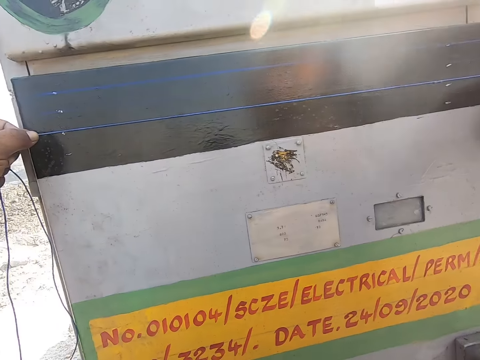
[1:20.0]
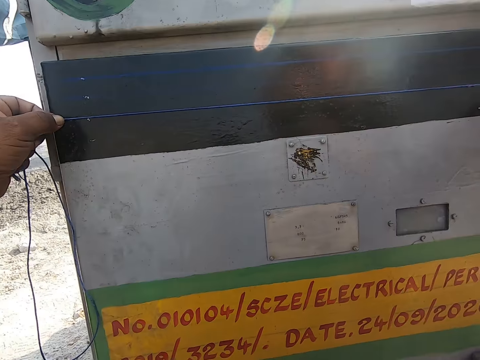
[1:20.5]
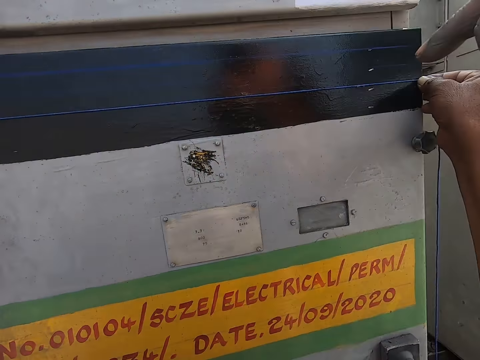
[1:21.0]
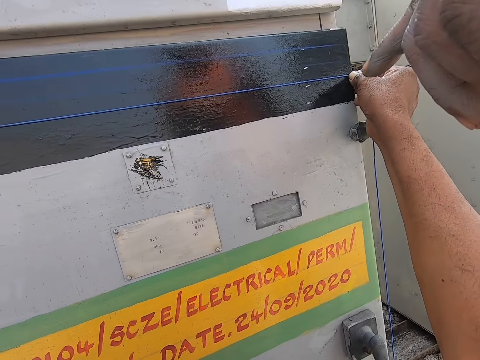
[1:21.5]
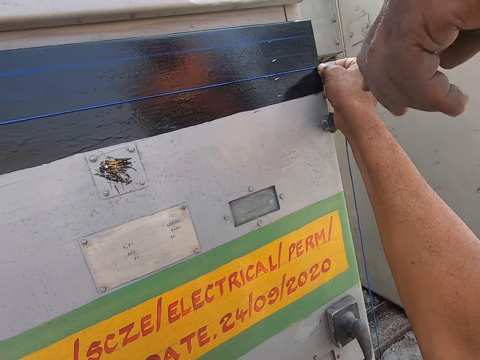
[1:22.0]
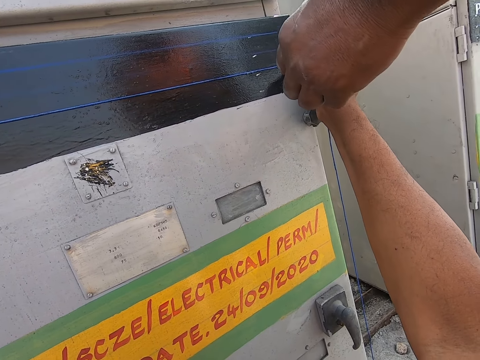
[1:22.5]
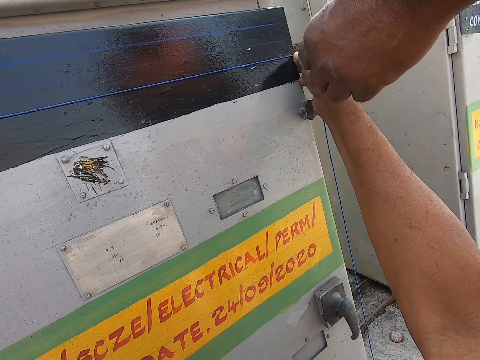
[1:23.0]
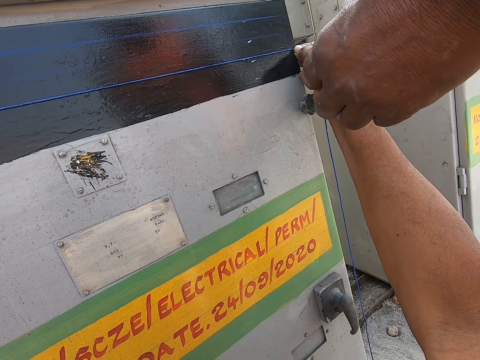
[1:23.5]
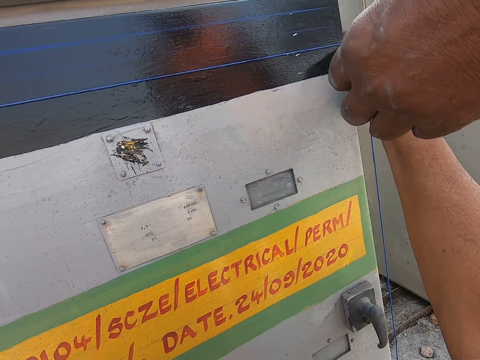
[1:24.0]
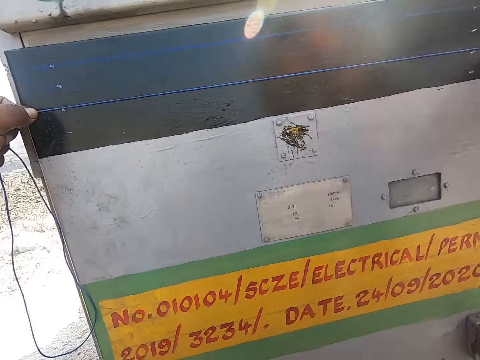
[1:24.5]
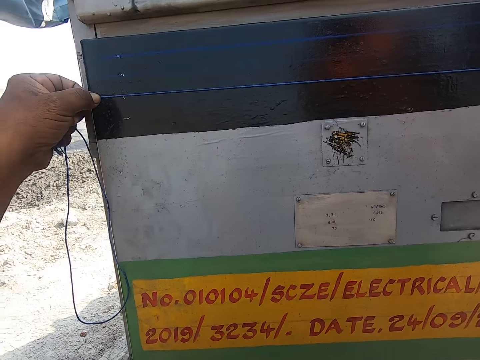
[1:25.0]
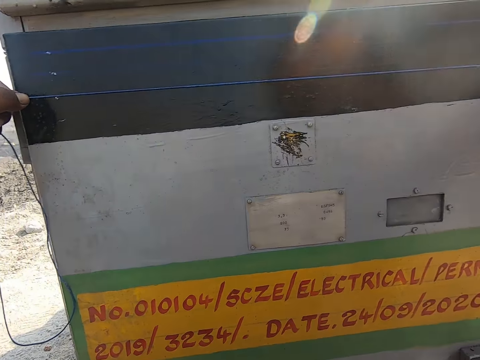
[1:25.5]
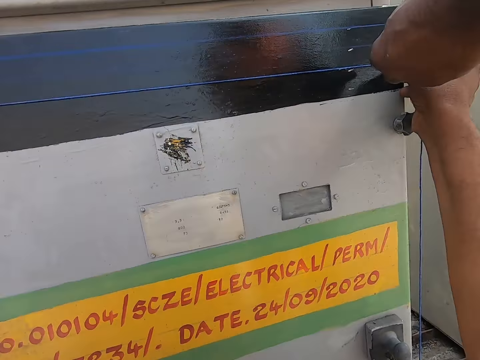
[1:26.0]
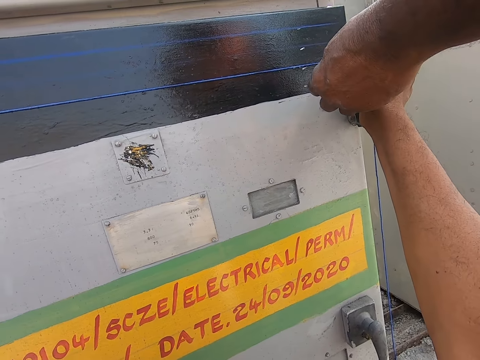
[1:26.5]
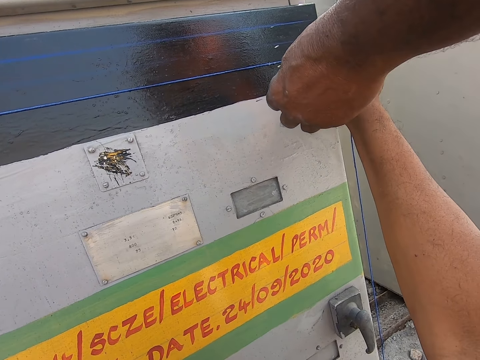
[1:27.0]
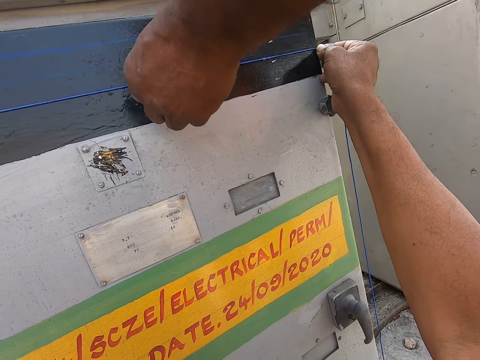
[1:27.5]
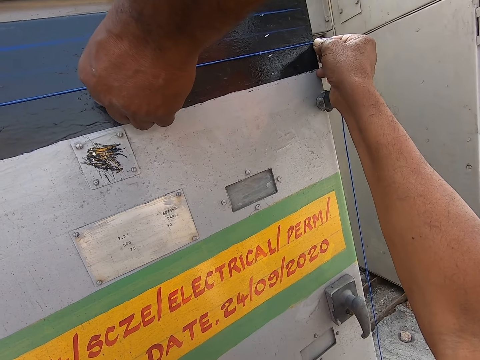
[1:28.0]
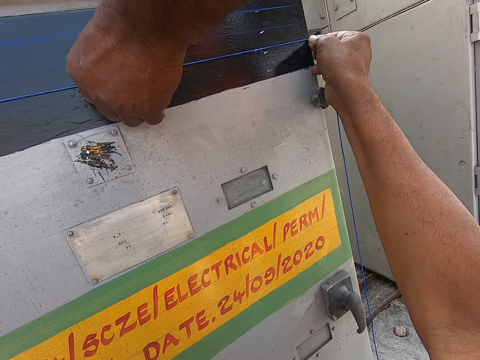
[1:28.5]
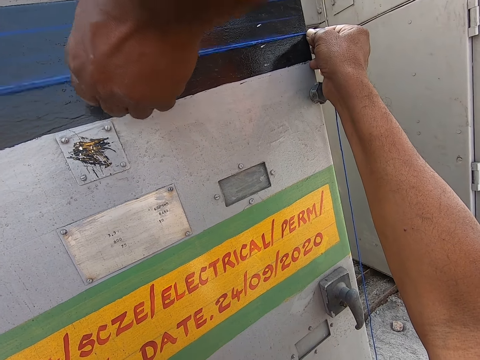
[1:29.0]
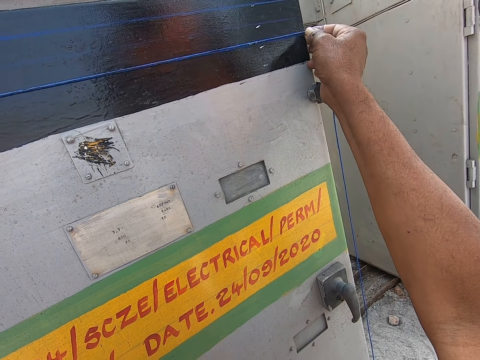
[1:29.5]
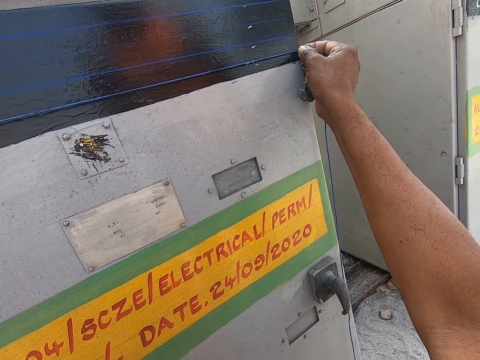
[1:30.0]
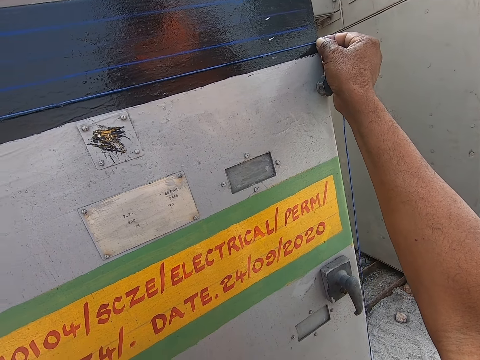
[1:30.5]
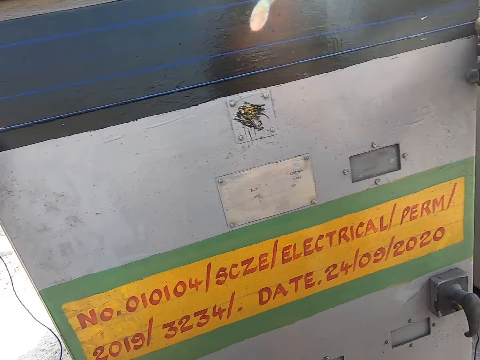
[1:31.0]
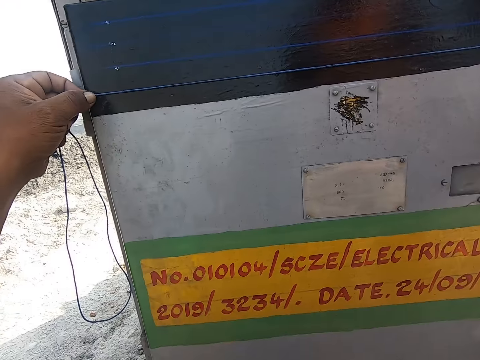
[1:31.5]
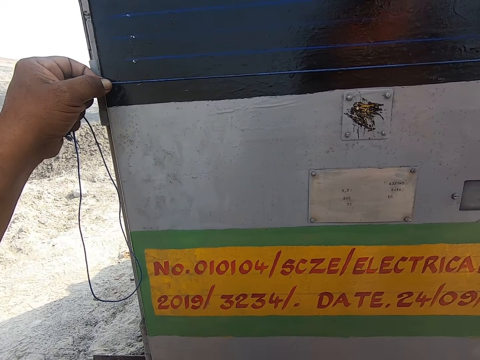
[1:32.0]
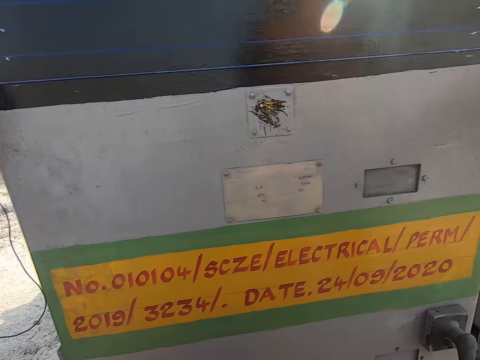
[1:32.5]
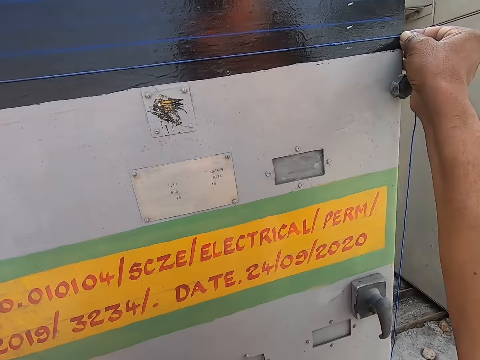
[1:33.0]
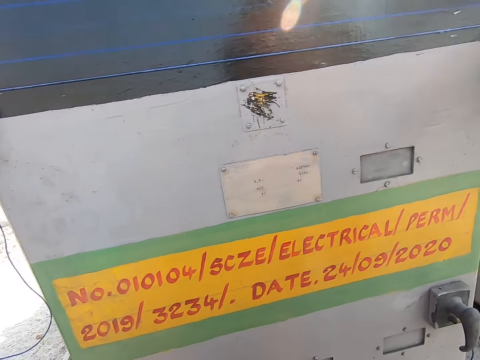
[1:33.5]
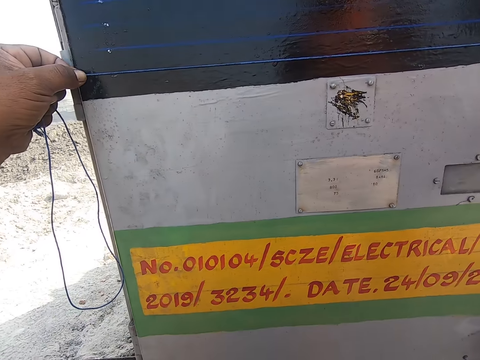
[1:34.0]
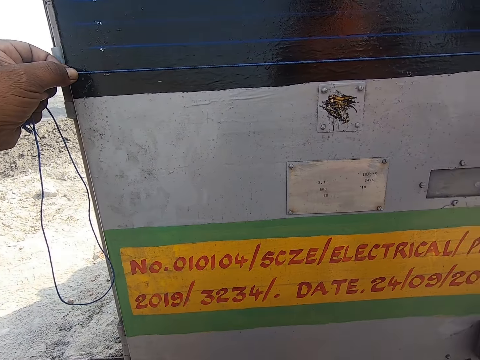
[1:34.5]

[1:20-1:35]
The camera wearer removes the string from the paint. They measure the length of the black paint with the rope. They put the string against the paint length. They look on the surface of something. They look at the paint and string.

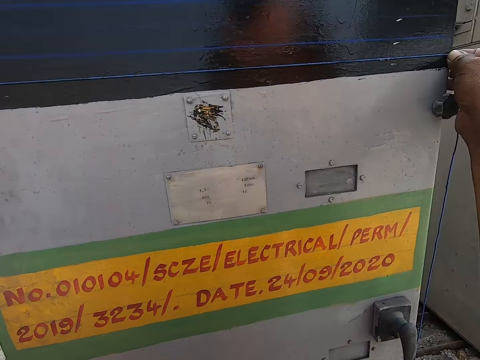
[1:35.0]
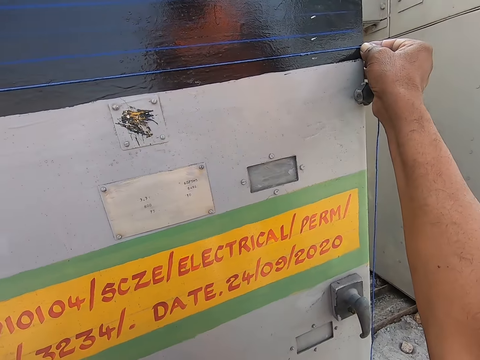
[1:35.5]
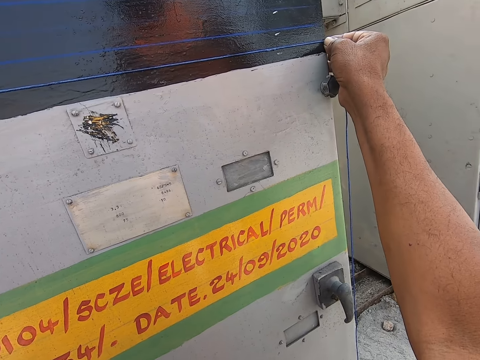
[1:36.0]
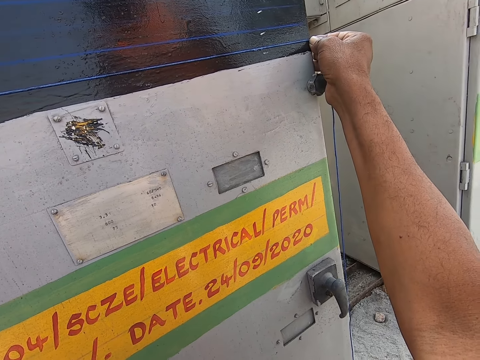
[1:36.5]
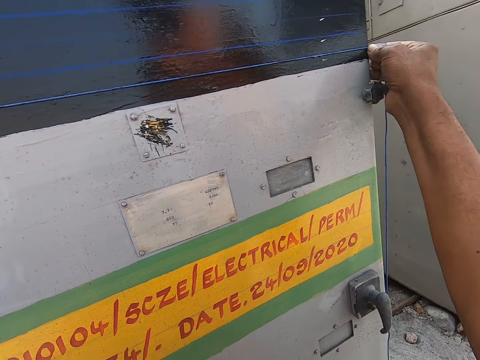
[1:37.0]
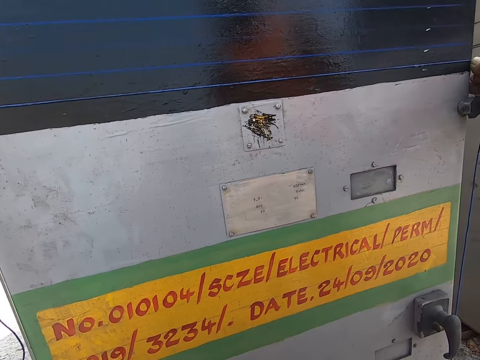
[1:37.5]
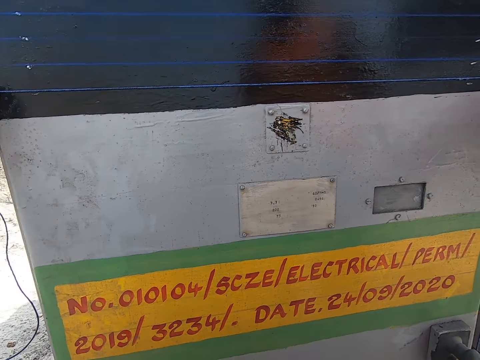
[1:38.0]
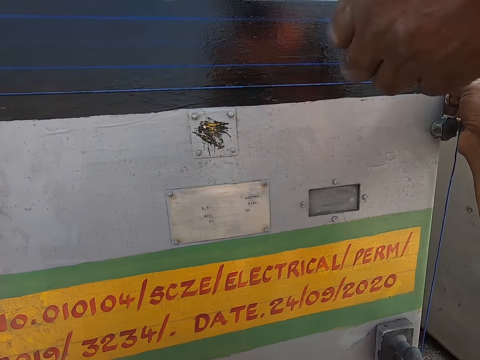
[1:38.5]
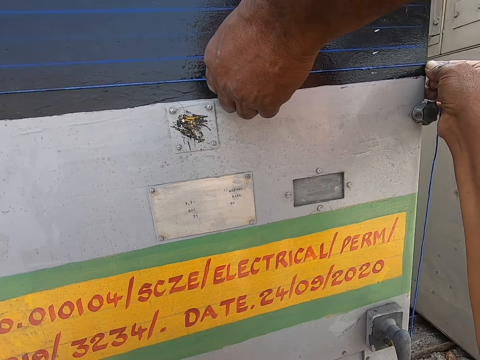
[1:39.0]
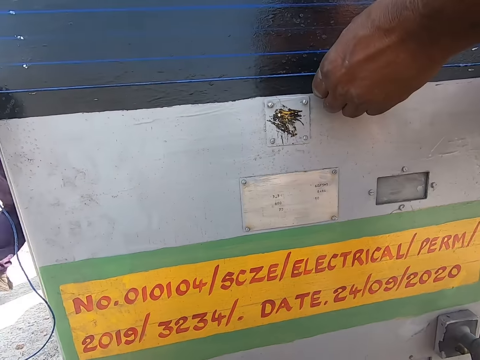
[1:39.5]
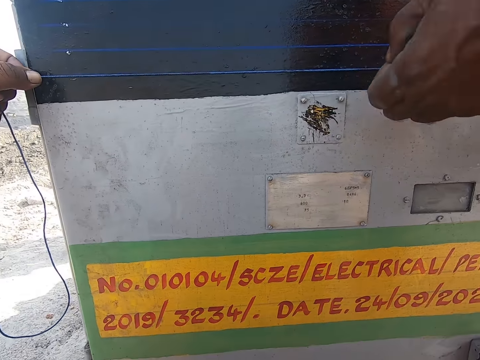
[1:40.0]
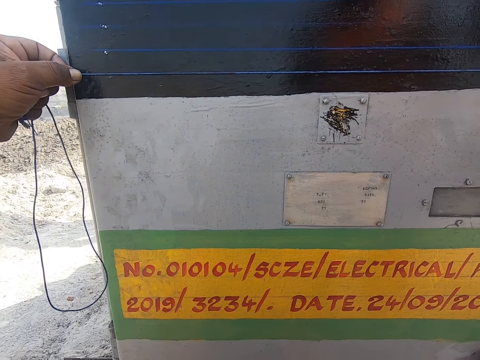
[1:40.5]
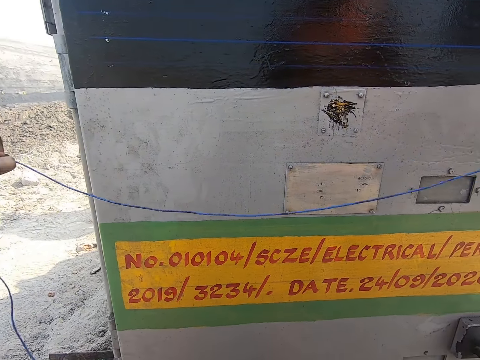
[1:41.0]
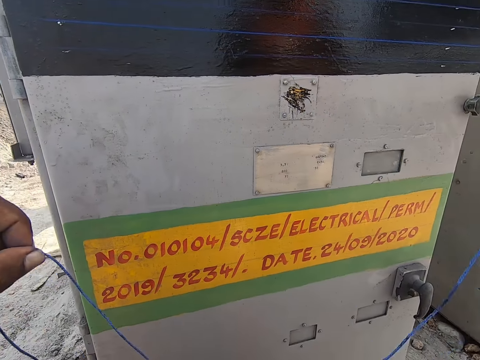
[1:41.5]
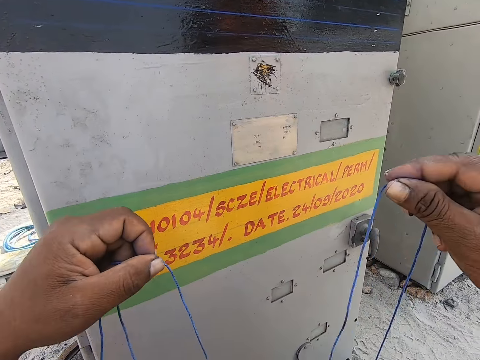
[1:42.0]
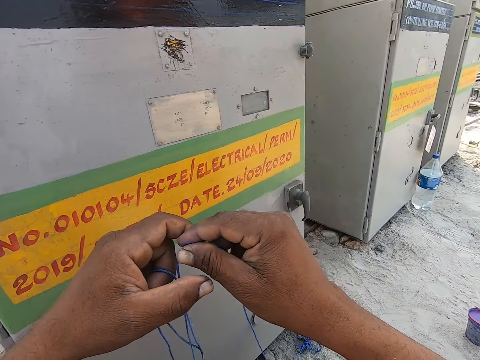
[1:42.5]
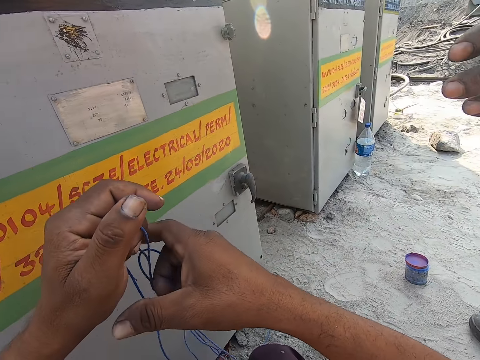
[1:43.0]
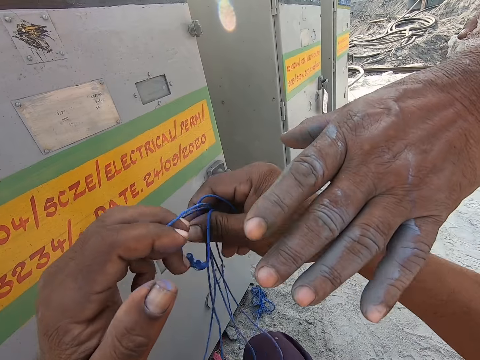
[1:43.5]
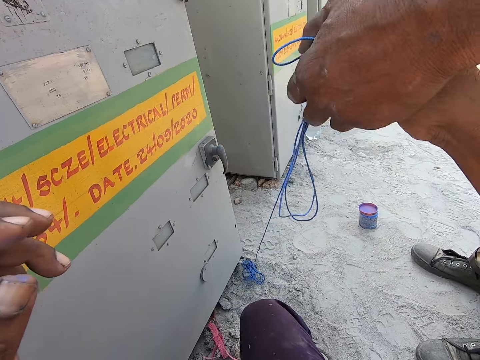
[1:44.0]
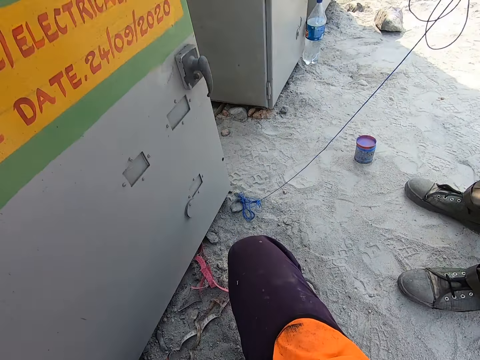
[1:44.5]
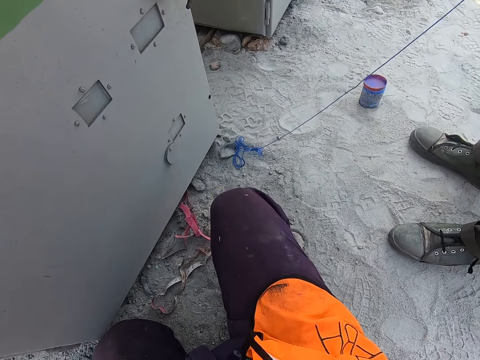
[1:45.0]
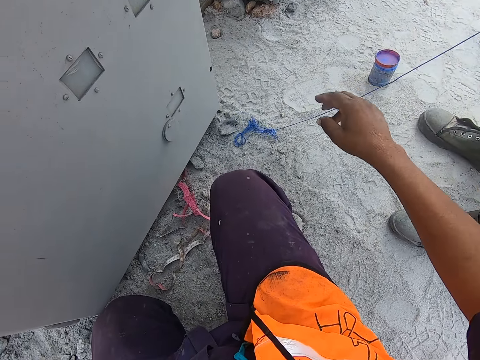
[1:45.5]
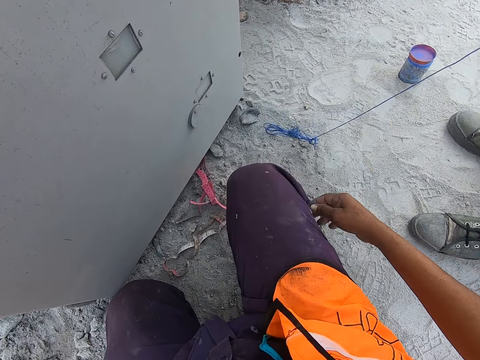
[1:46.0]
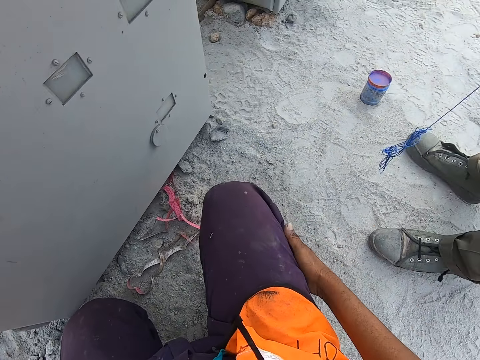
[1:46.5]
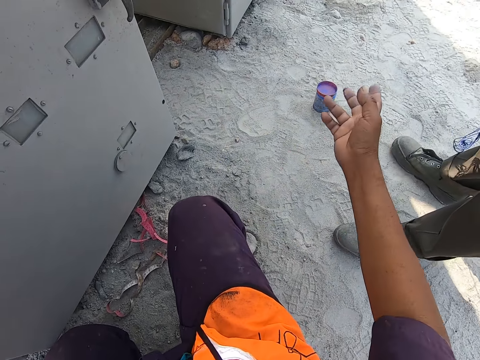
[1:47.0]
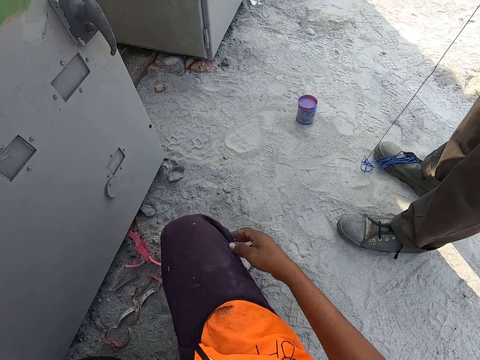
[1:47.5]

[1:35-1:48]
The camera wearer removes the string from the paint. He holds the string in his hands. He hands the string to a person. He talks to the person.
